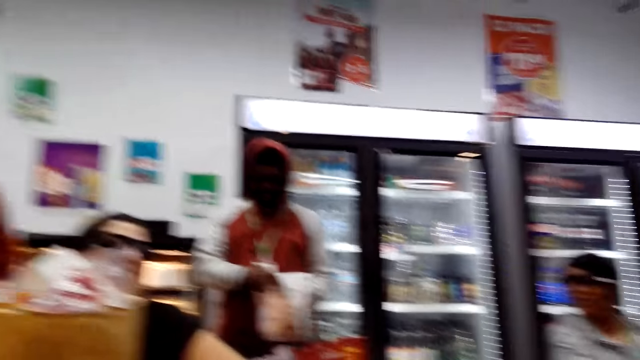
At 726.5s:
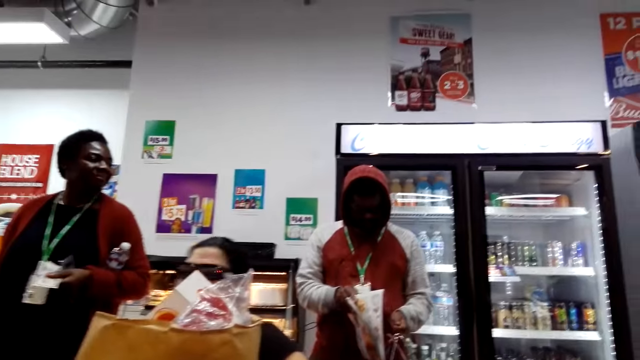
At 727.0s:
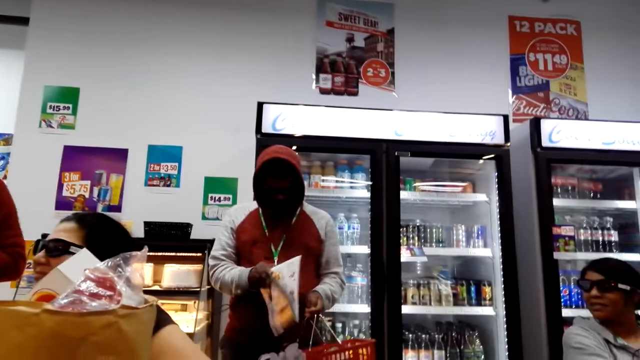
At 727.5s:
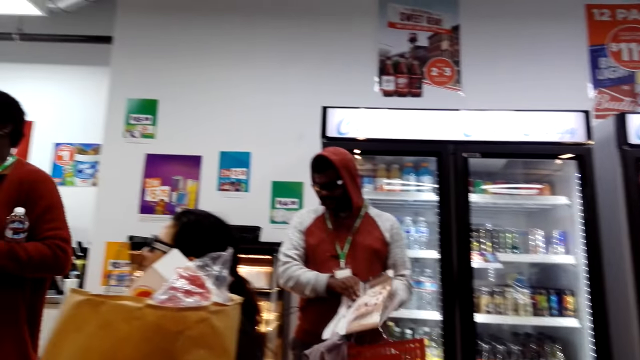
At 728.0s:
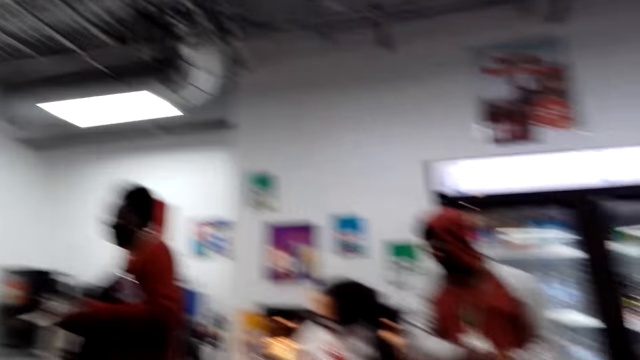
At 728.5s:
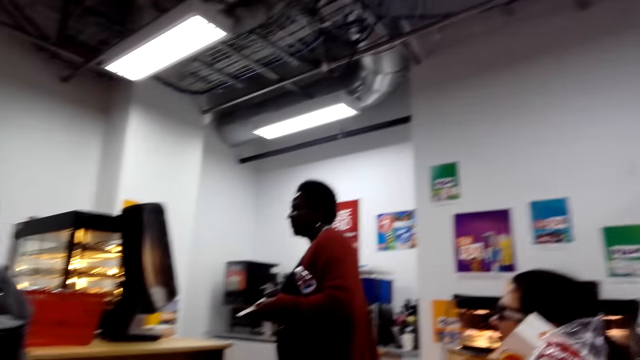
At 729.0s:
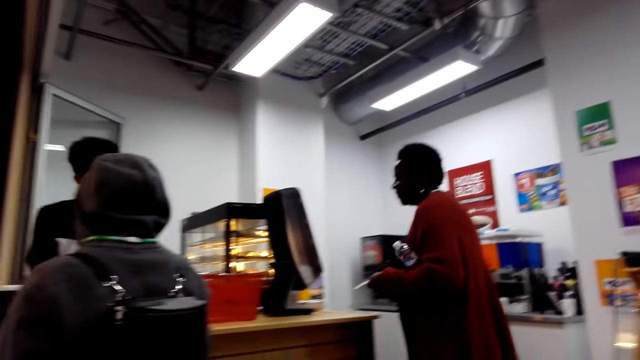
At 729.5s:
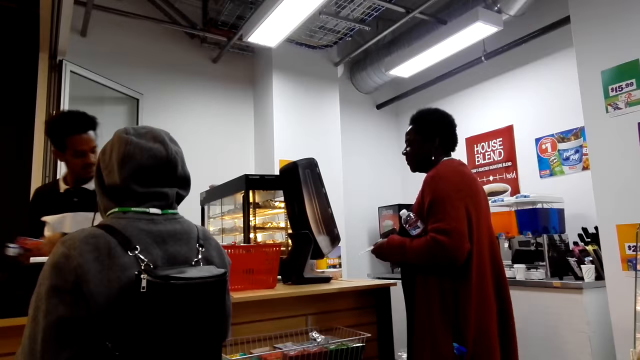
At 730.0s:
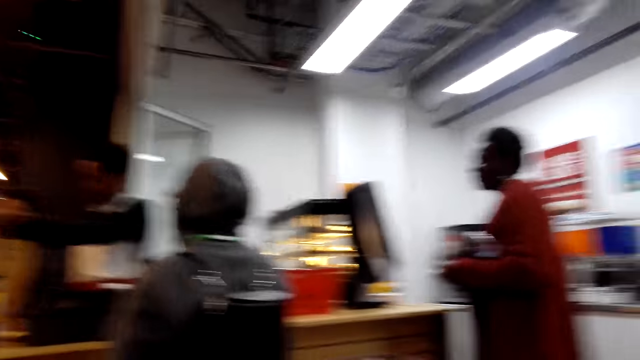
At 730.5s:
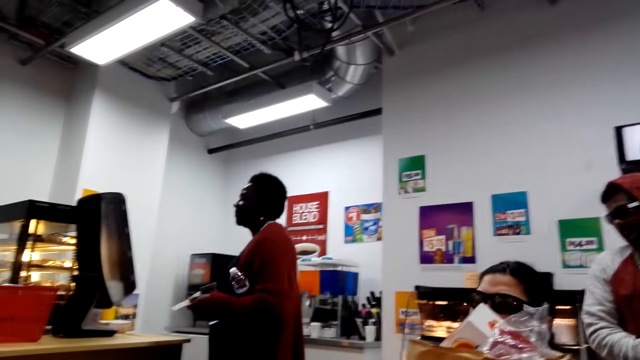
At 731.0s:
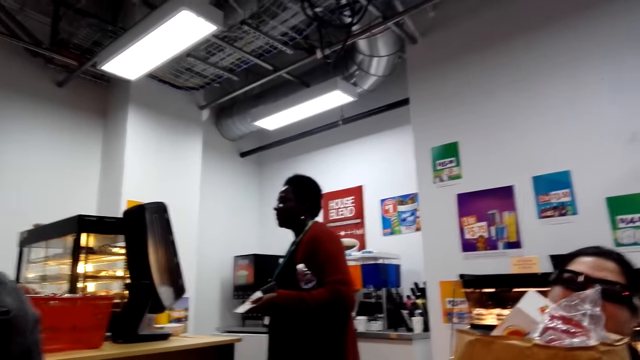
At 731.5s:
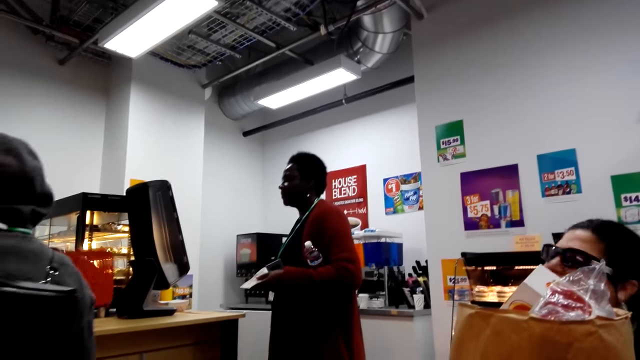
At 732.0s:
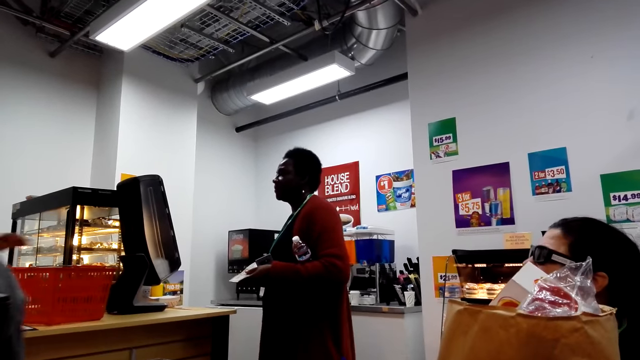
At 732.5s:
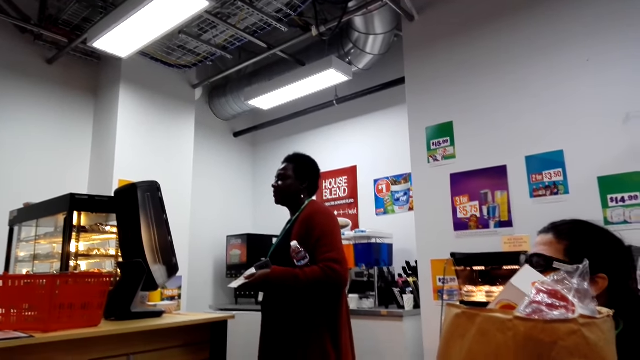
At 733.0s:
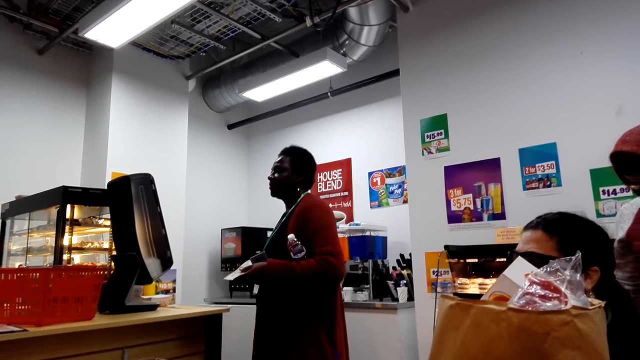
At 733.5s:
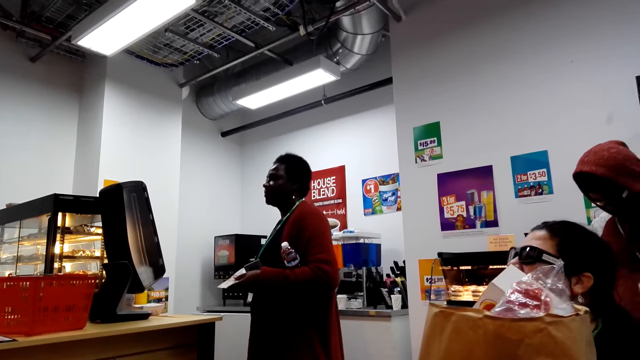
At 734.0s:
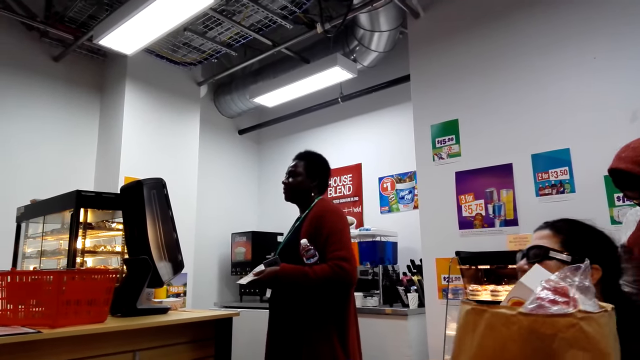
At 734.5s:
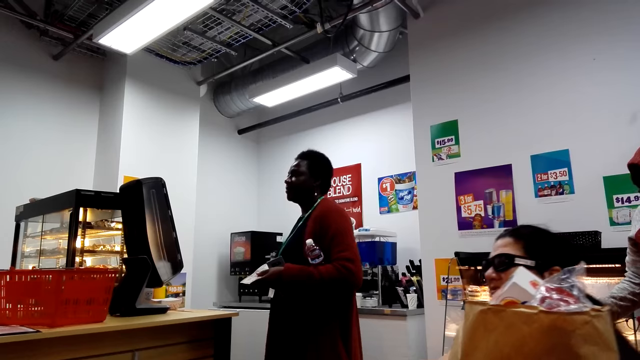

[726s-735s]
A lady moves around. A man puts something in a bag.

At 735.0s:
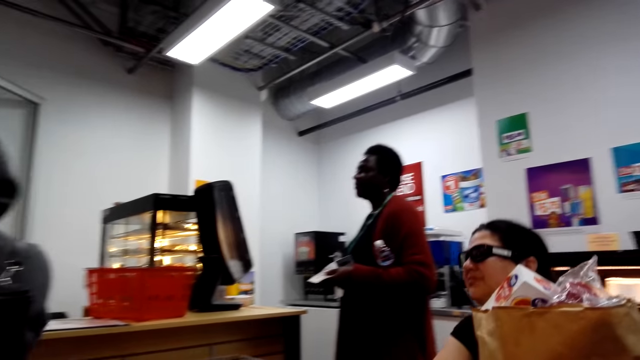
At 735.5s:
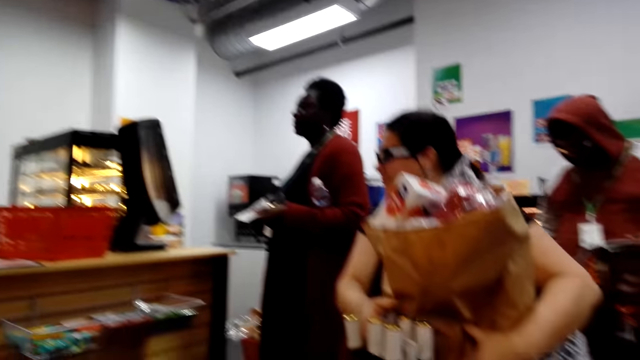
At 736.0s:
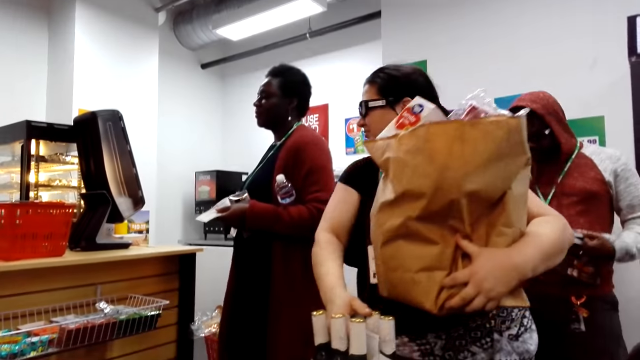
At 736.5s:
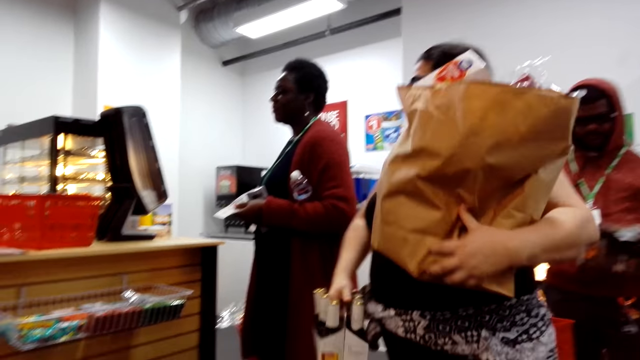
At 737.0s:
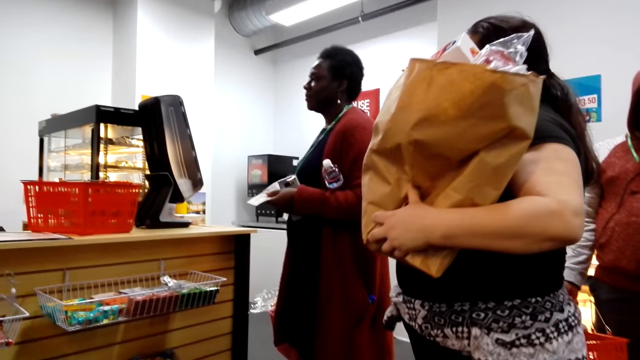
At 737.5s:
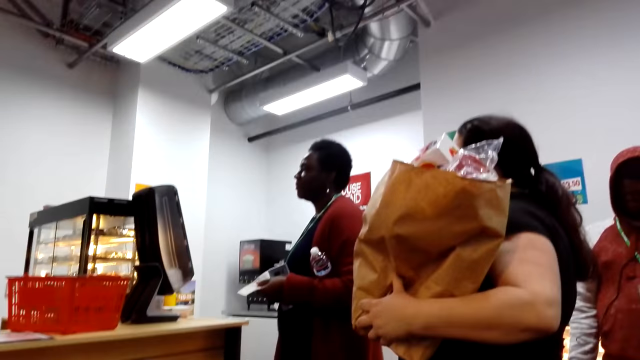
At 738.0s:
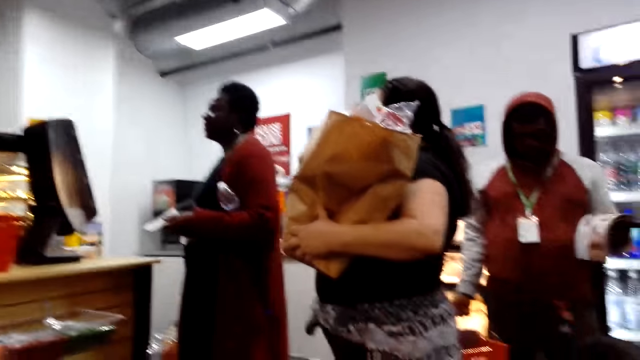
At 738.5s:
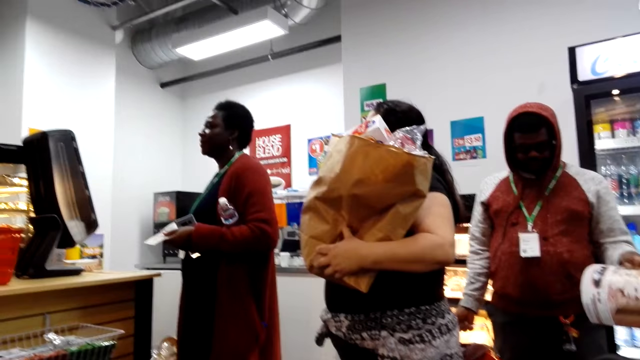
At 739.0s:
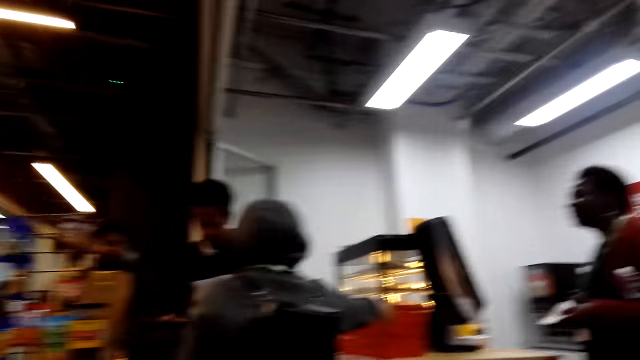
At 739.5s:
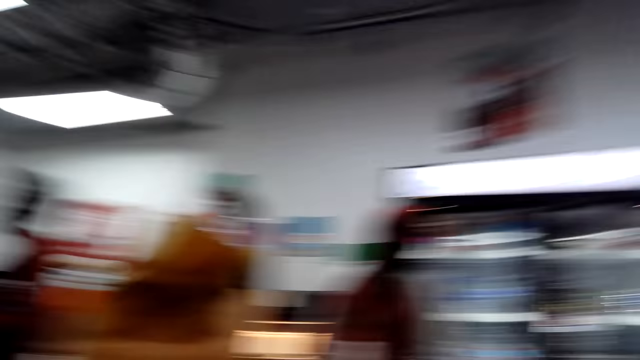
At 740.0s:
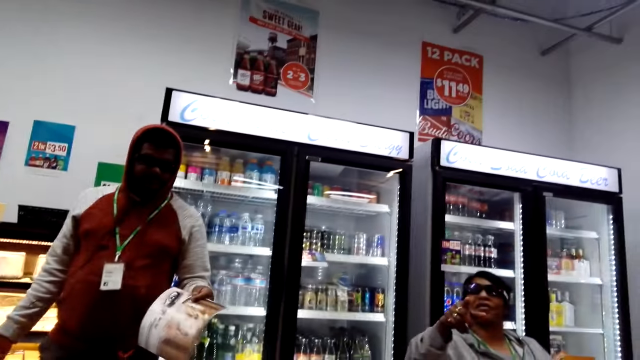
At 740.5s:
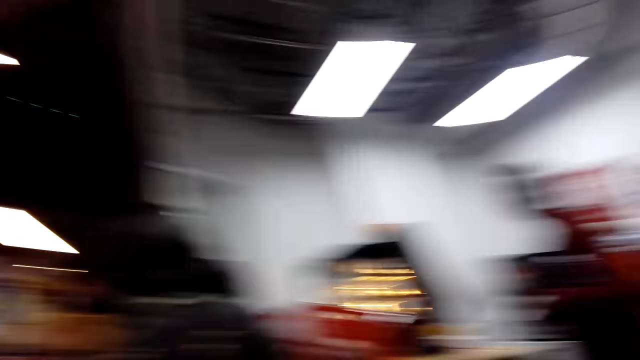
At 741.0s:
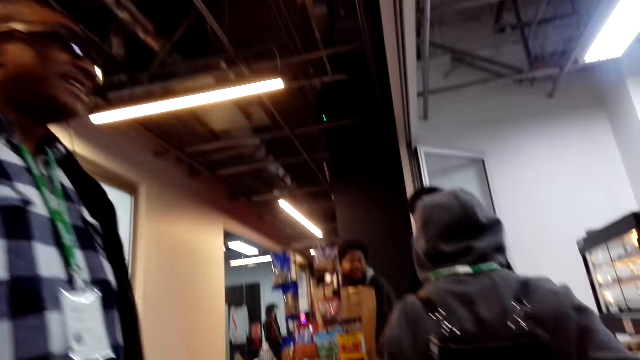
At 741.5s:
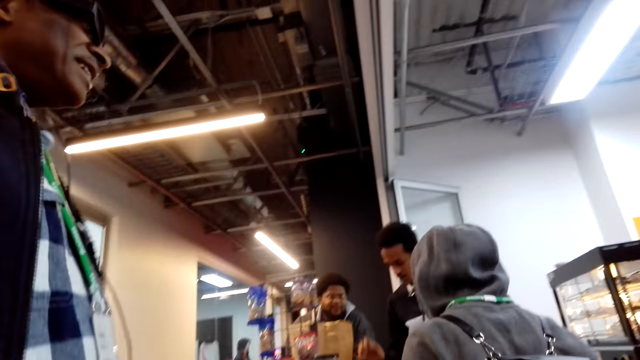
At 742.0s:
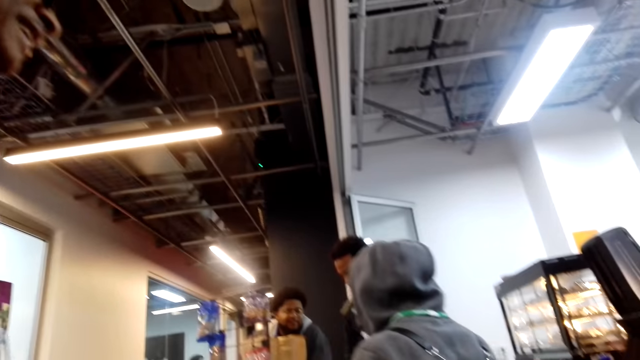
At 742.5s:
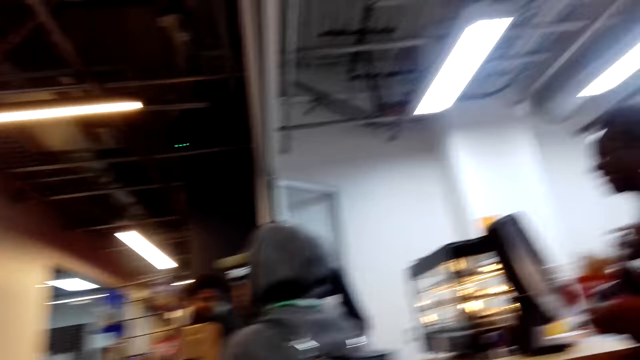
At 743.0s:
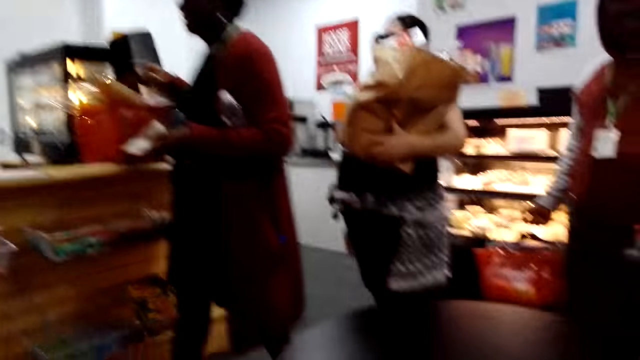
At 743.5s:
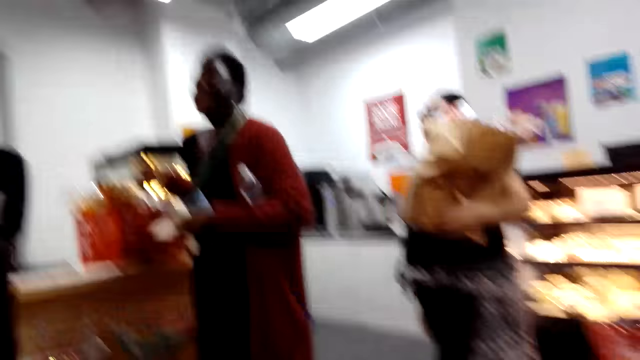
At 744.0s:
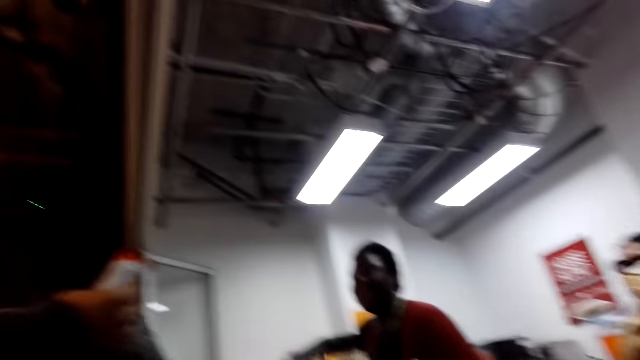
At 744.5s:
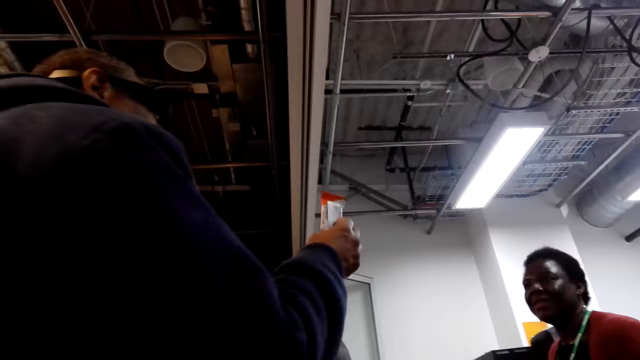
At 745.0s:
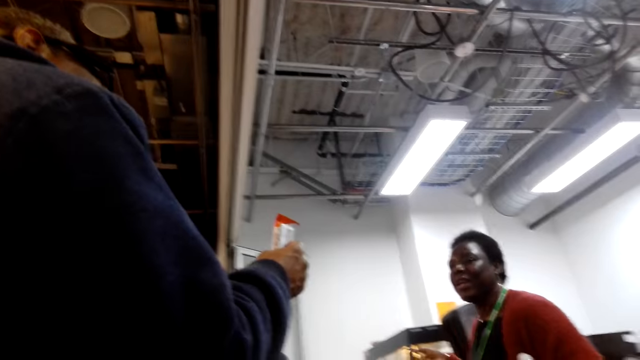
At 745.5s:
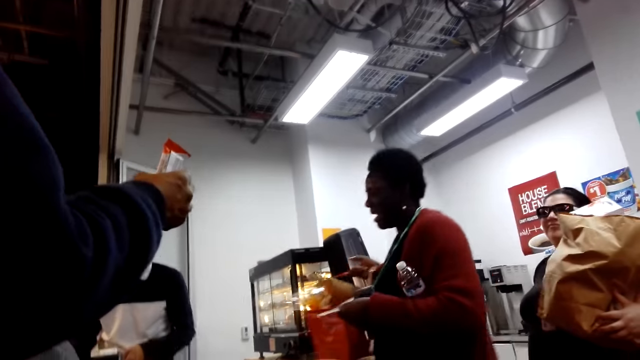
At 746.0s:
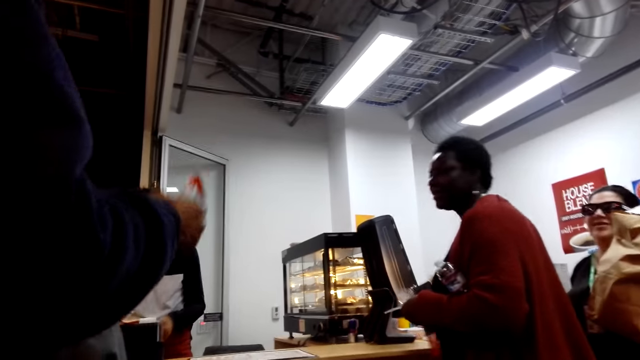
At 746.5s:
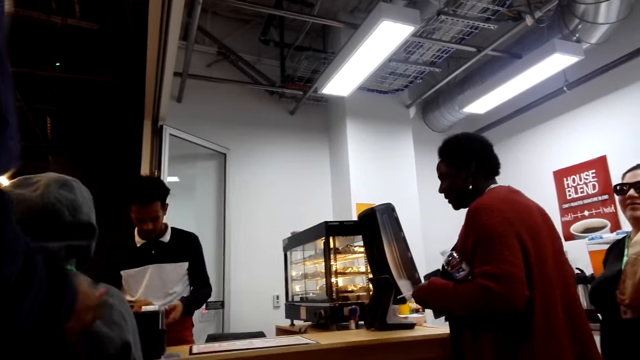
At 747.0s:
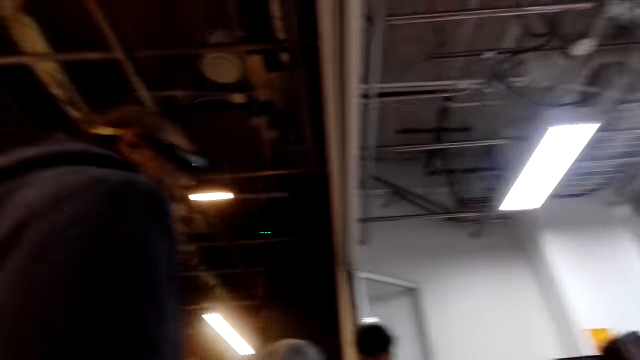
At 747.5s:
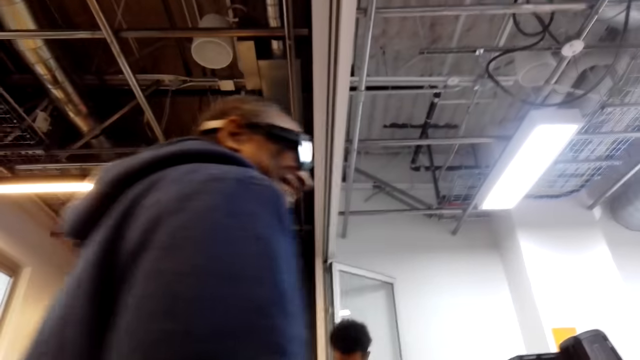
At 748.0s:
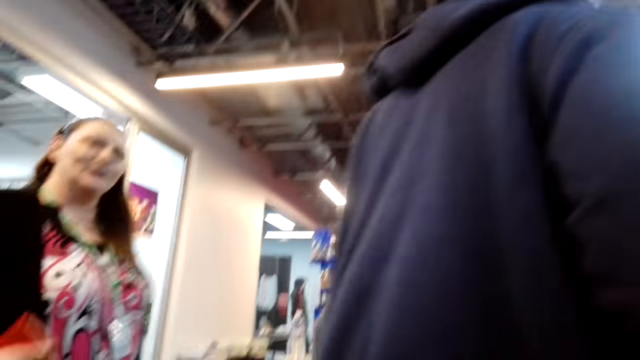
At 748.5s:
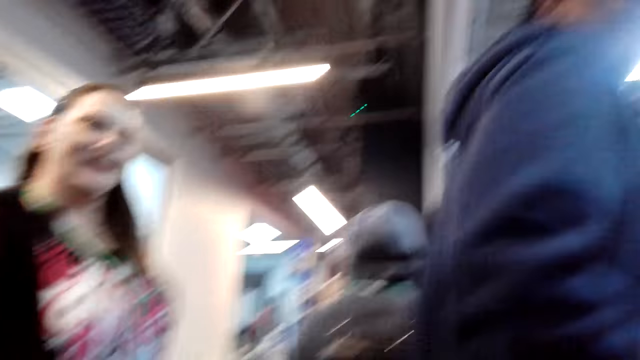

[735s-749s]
A lady stands from the chair. The lady moves around. Another lady raises a hand. A third lady puts a basket on the counter and removes the basket from the counter. A man lifts a hand.
